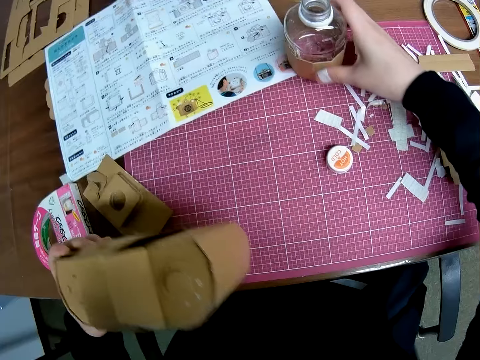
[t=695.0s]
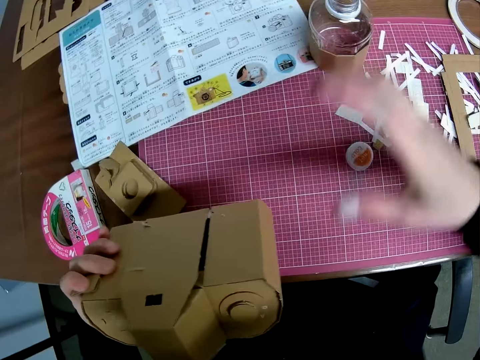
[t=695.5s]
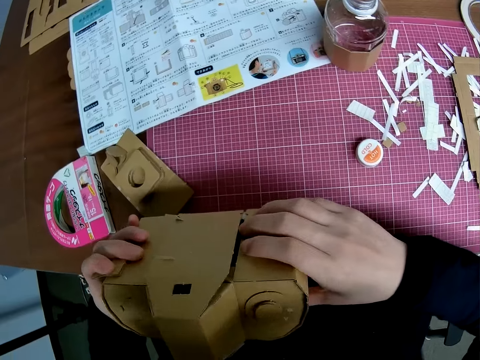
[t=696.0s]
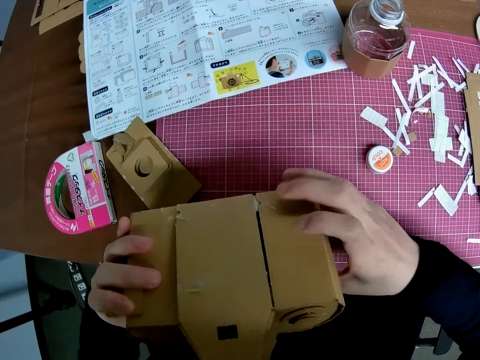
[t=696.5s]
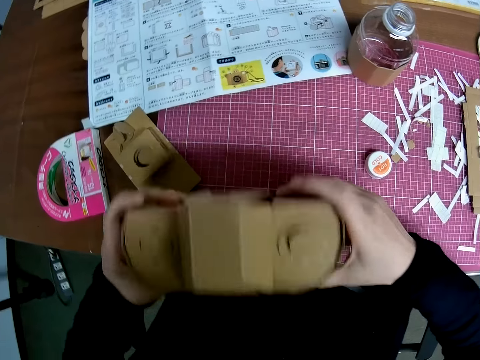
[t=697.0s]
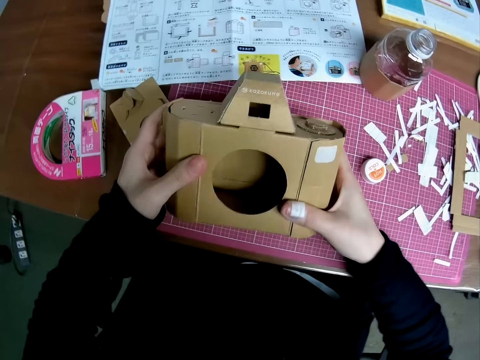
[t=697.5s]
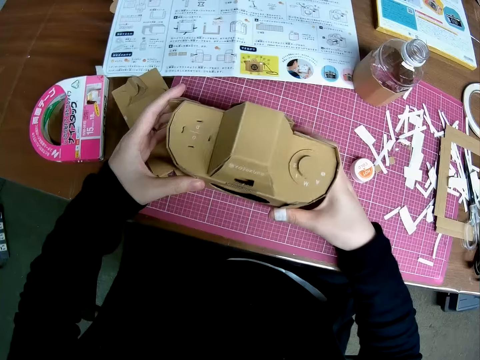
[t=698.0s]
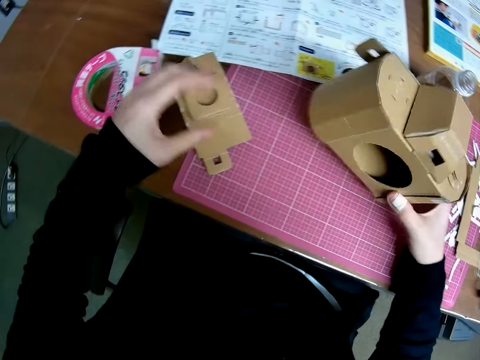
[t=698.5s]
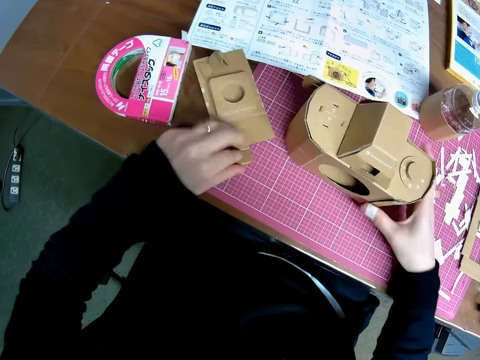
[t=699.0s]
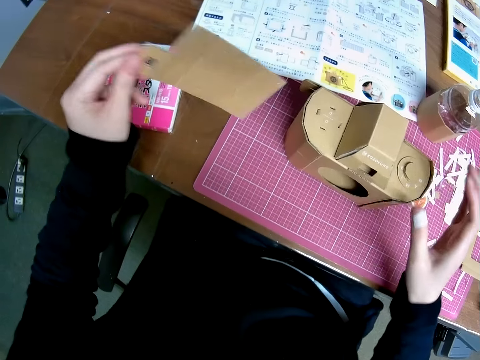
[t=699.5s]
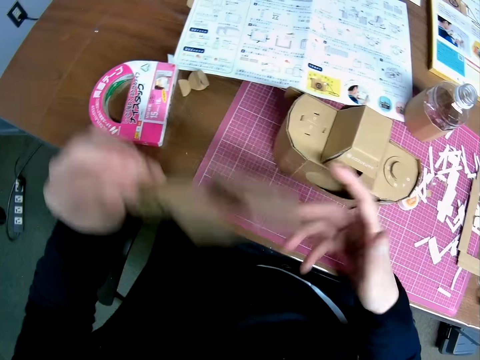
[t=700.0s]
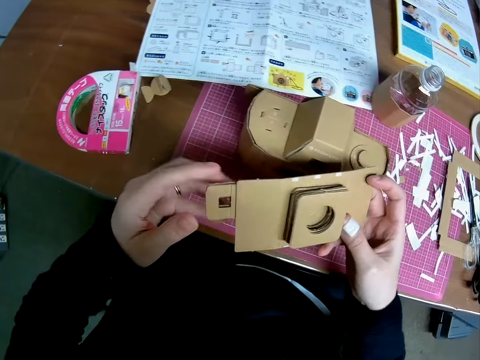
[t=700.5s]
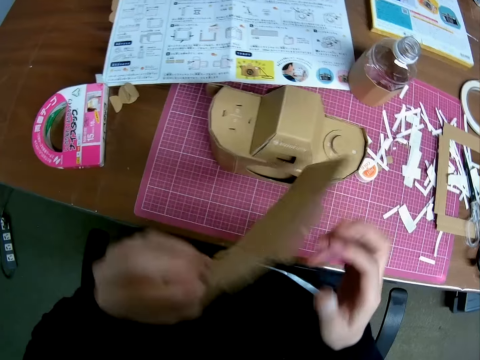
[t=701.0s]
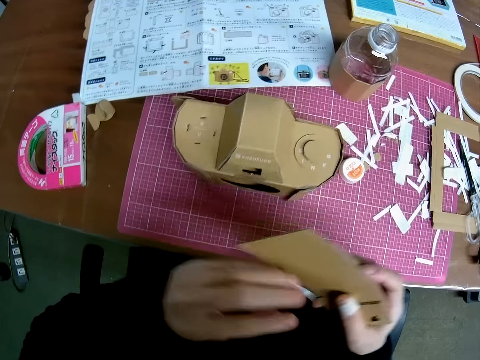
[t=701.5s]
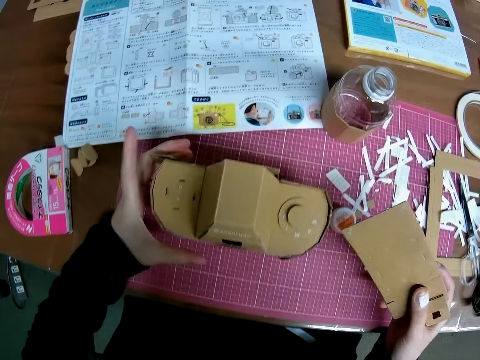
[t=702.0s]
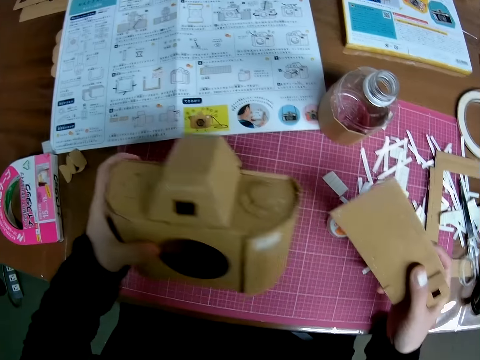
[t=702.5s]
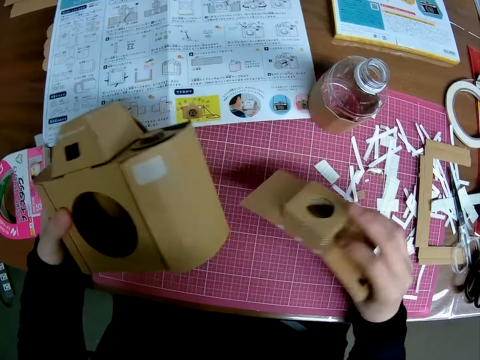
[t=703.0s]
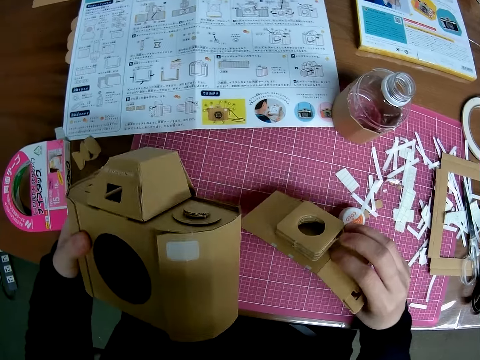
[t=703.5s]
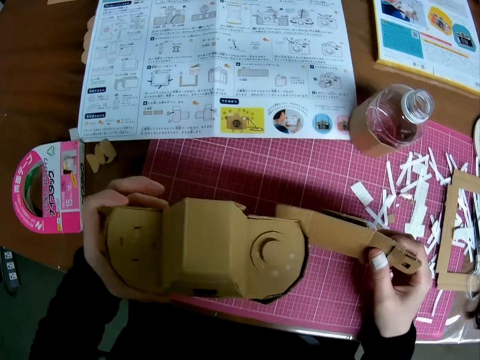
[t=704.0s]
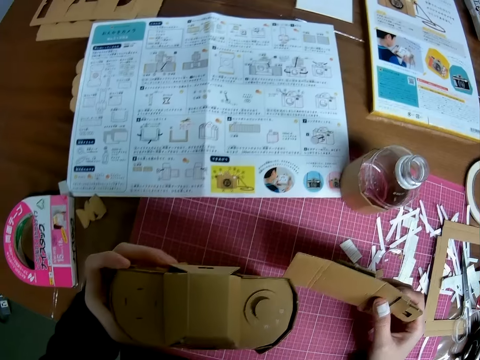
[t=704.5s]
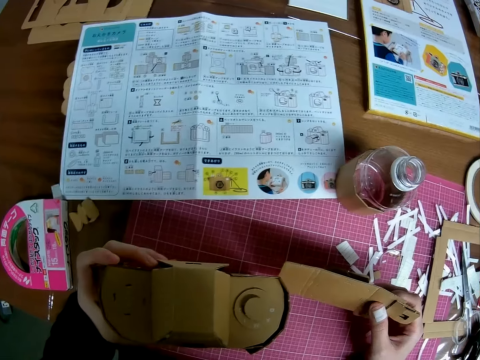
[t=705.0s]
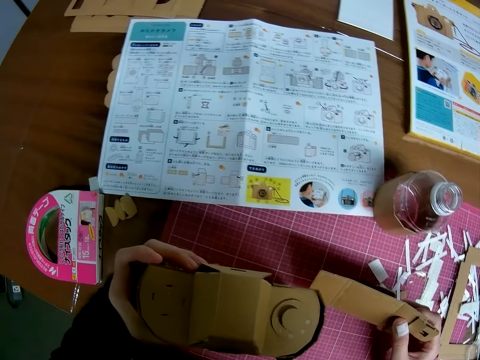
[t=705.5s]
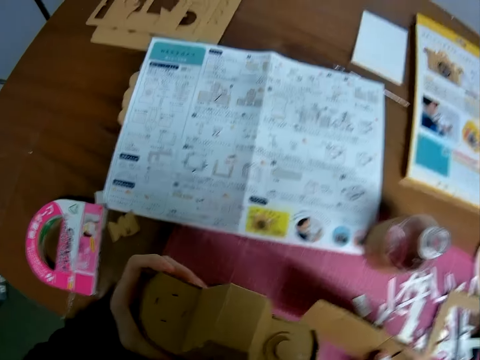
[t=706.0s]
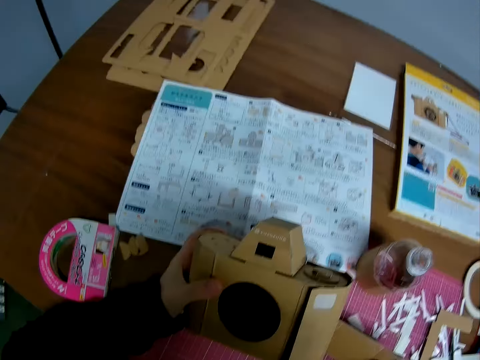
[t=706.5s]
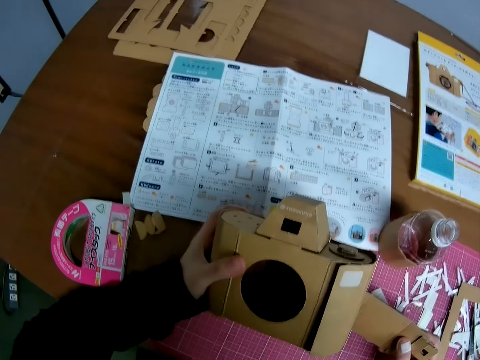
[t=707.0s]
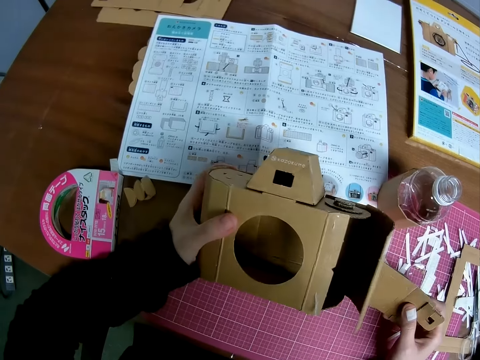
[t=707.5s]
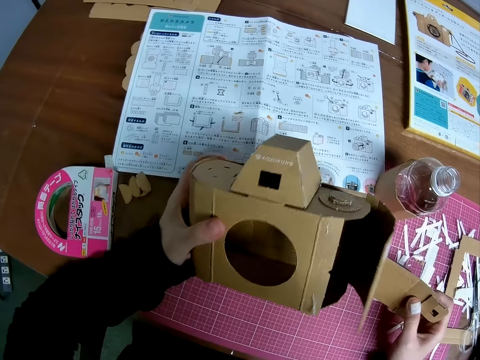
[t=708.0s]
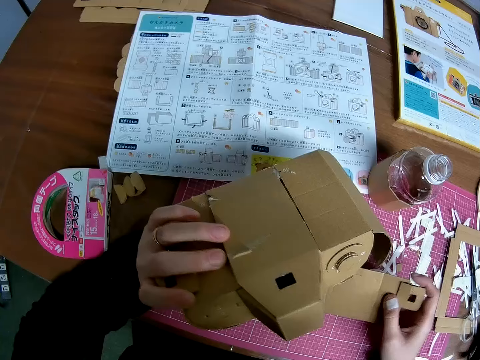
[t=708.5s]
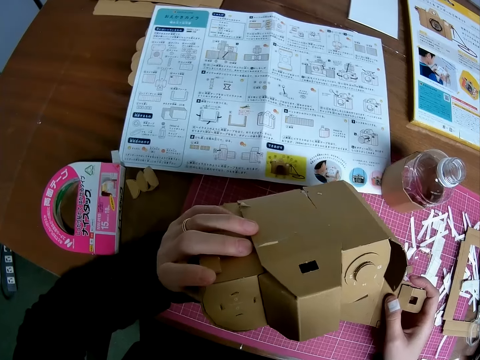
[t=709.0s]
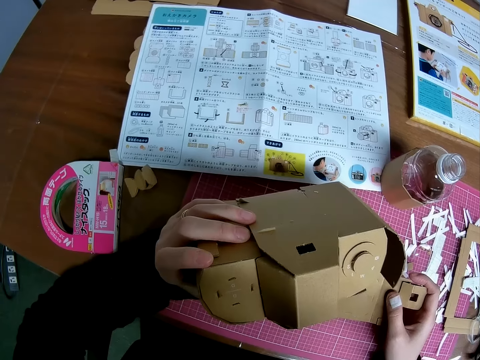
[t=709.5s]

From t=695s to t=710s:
The camera wearer examines the mechanical model or camera craft with both hands. He puts the bottle aside. He drops the mechanical model on the pink sheet and picks up the model piece or part of the camera craft from the table. He turns the model piece around. He looks at the part of the camera craft. He picks up the mechanical model from the pink sheet. He drops the mechanical model on the pink sheet. He examines the mechanical model with his left hand.

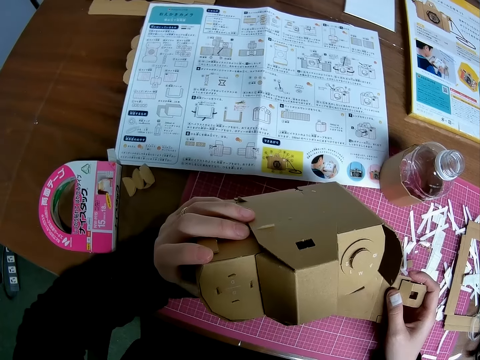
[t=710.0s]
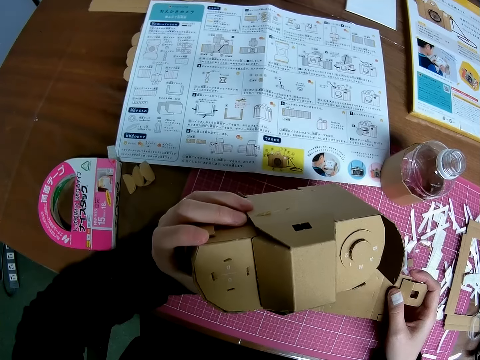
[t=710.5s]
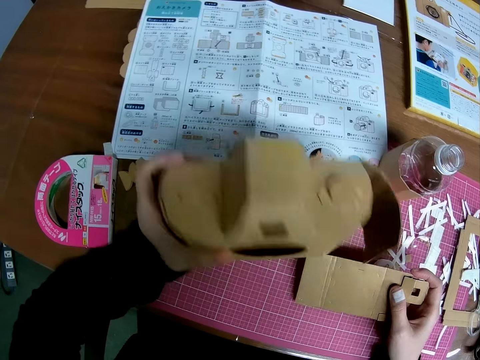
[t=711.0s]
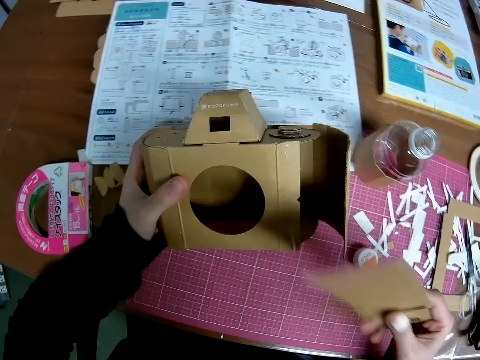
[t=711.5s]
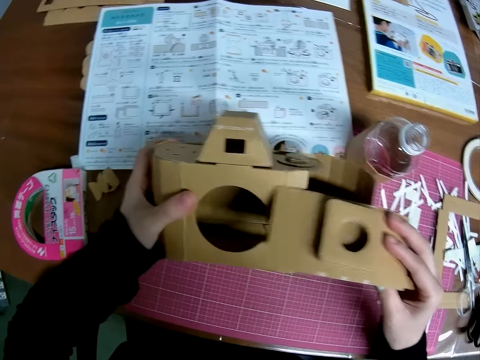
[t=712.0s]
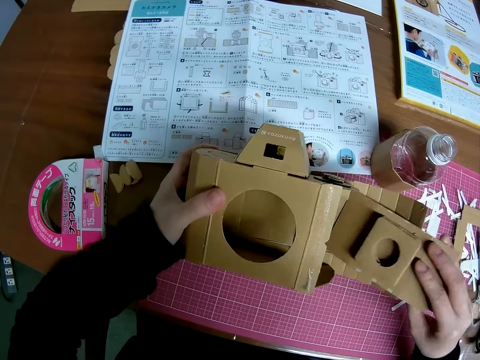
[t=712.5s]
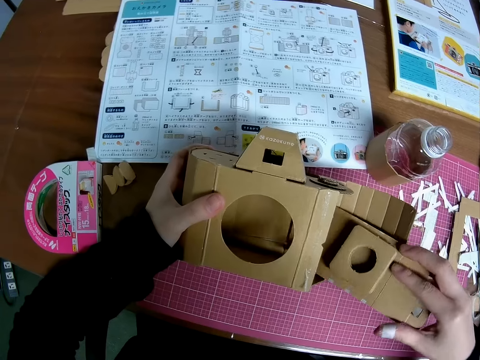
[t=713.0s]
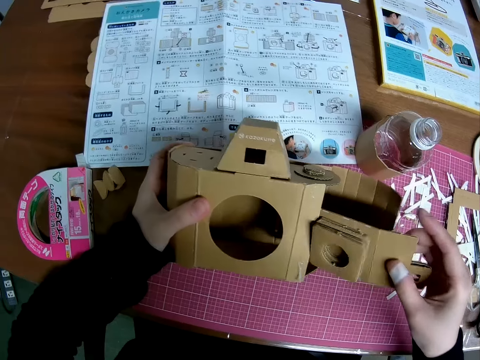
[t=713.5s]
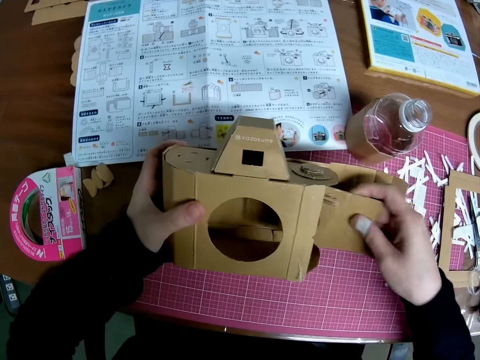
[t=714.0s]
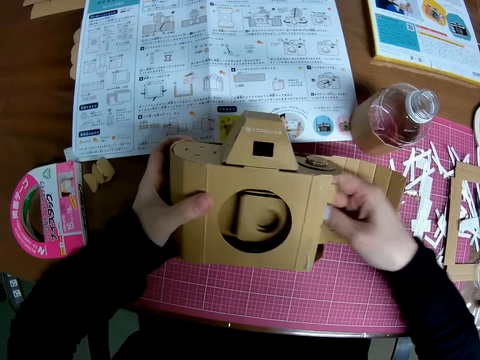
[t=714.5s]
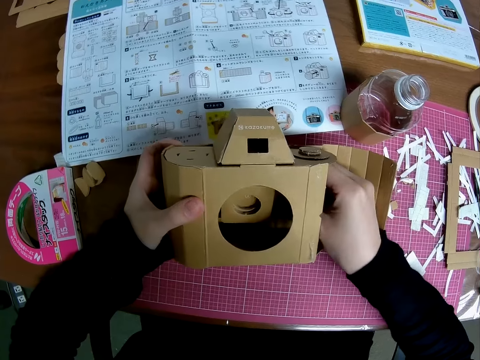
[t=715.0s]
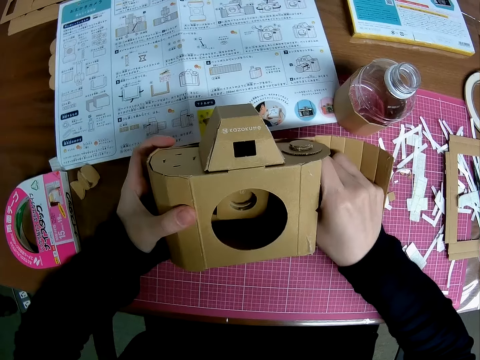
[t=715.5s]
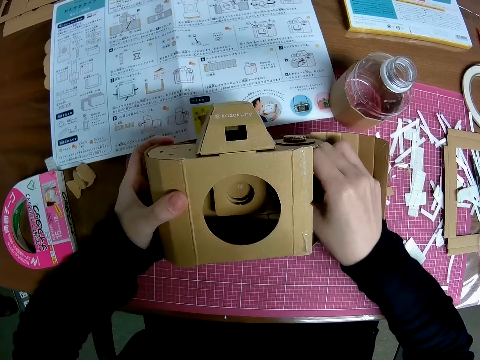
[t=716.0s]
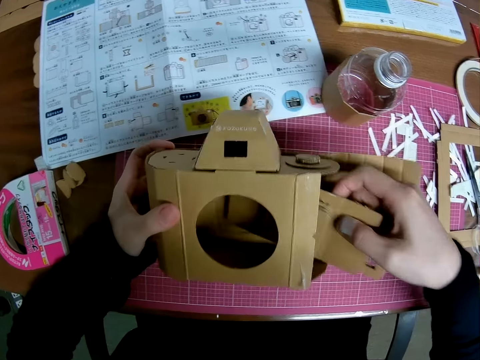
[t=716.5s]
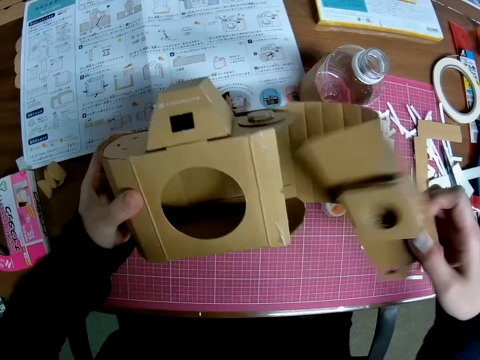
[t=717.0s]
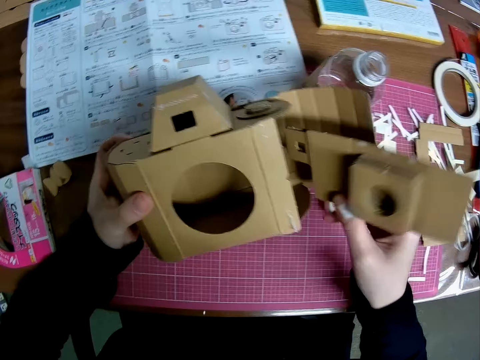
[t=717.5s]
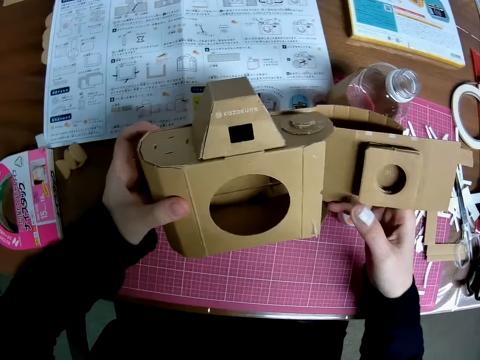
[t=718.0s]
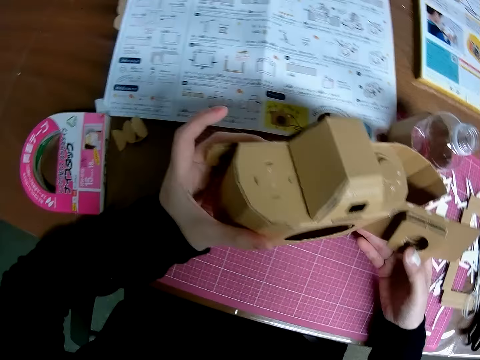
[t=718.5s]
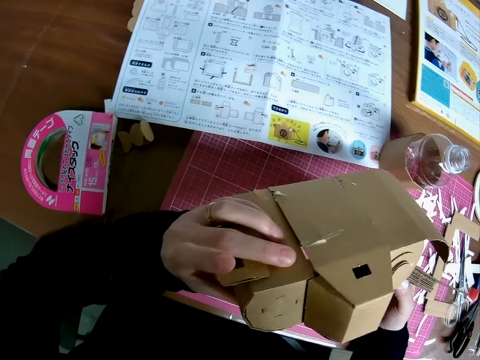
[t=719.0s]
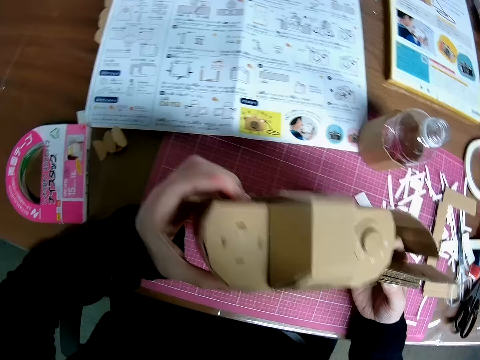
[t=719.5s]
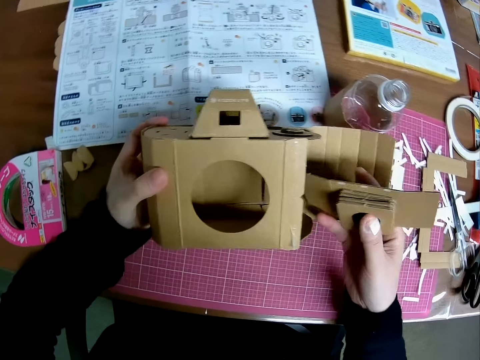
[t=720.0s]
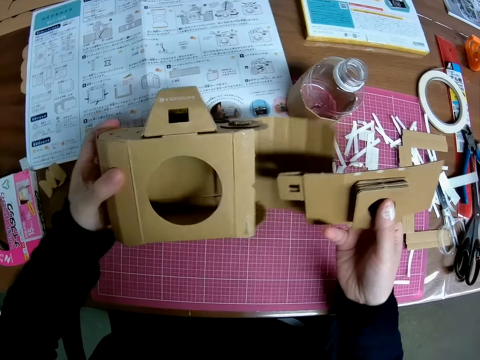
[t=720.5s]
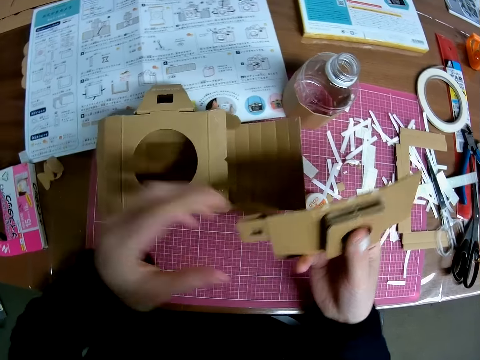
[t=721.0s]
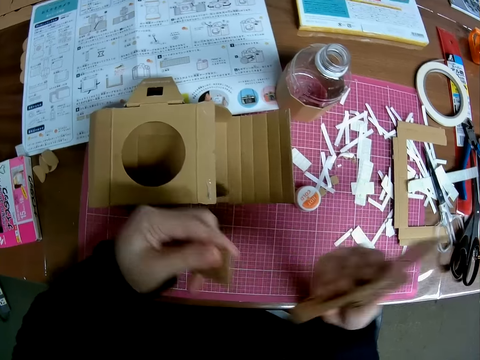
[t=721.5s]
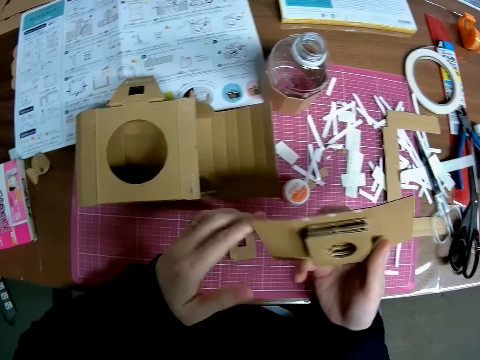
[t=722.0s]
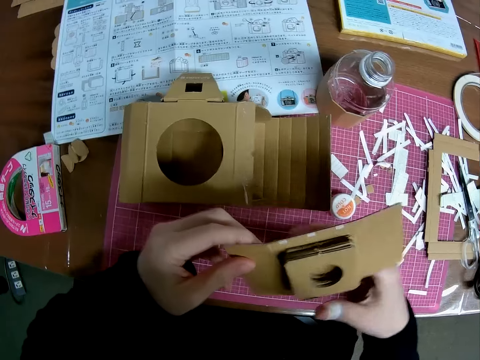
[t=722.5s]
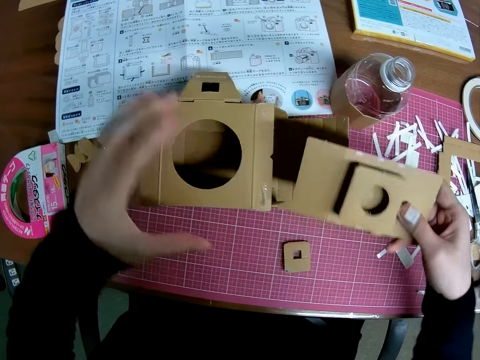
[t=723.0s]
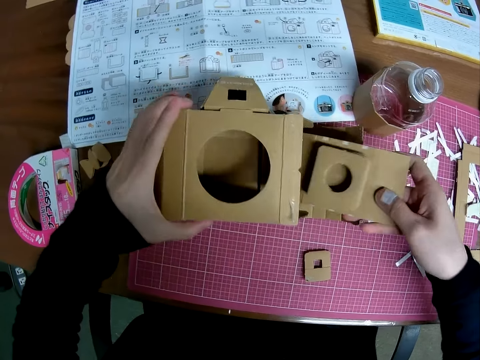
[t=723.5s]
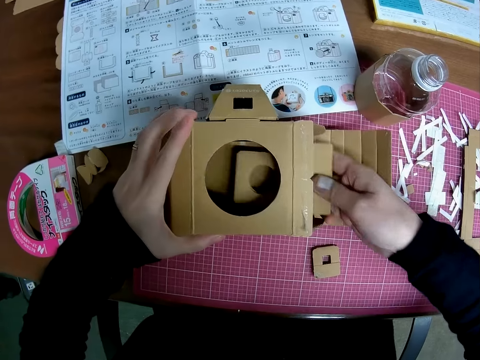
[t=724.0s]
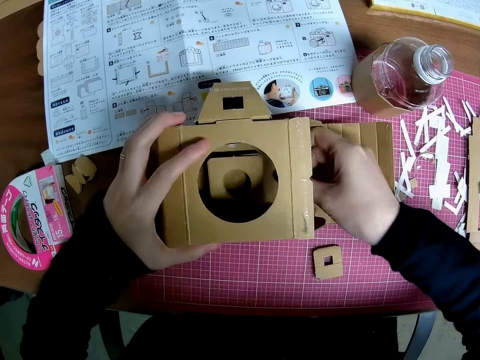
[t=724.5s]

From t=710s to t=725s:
The camera wearer inserts the model piece or part of the camera craft into the mechanical model or camera craft. He removes the model piece from the mechanical model. He inserts the part of the camera craft in the camera craft. He examines the mechanical model with his left hand. He drops the mechanical model on the pink sheet. He removes the part of the camera craft from the camera craft. He detaches a piece from the model piece and drops the piece on the pink sheet. He inserts the model piece into the mechanical model. He looks at the part of the camera craft.
